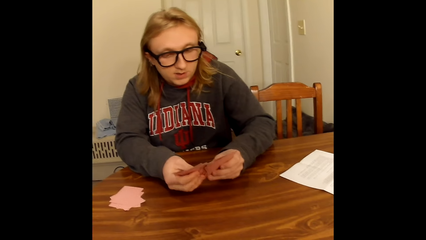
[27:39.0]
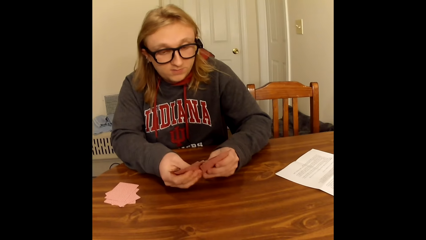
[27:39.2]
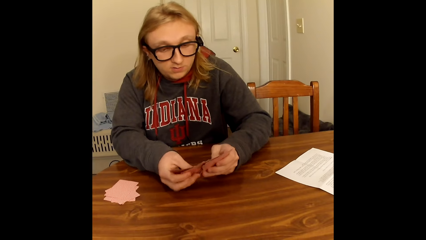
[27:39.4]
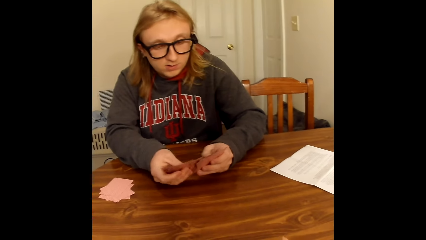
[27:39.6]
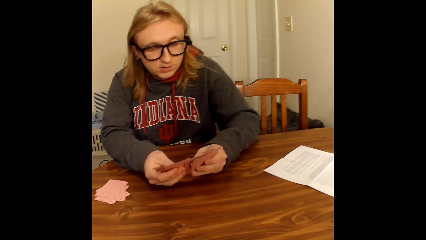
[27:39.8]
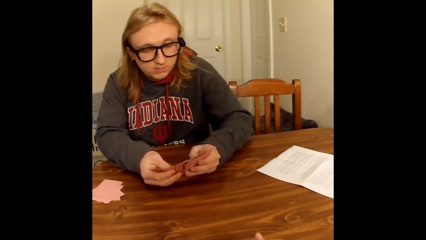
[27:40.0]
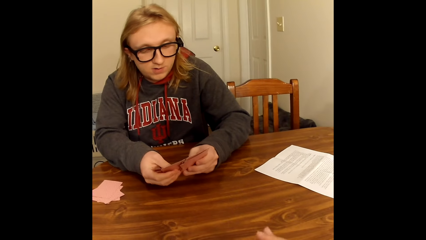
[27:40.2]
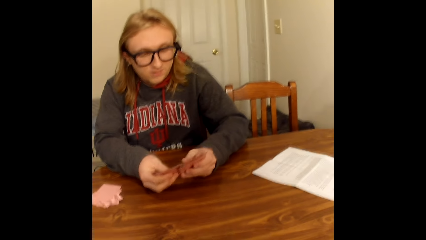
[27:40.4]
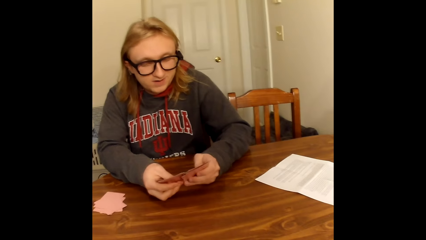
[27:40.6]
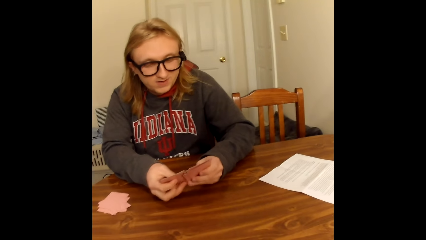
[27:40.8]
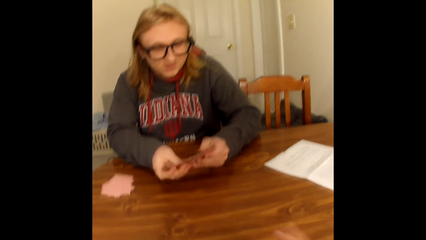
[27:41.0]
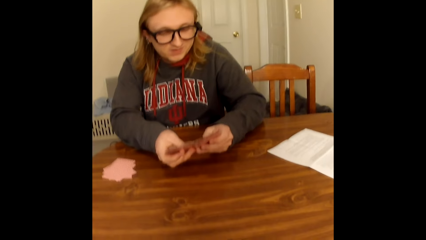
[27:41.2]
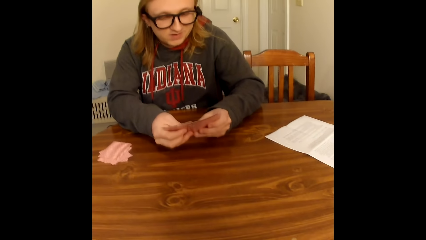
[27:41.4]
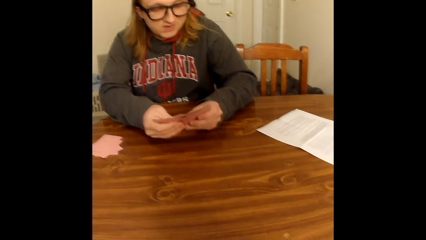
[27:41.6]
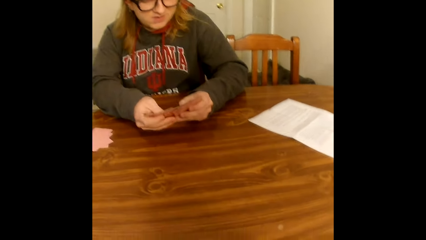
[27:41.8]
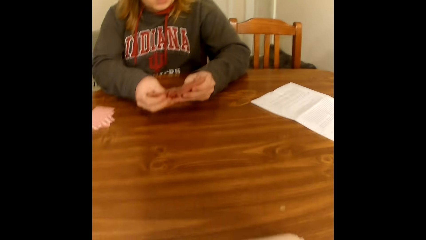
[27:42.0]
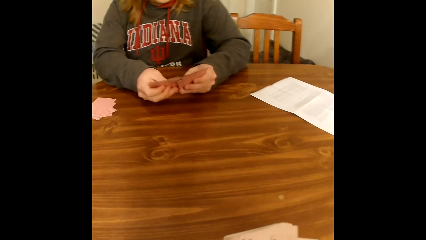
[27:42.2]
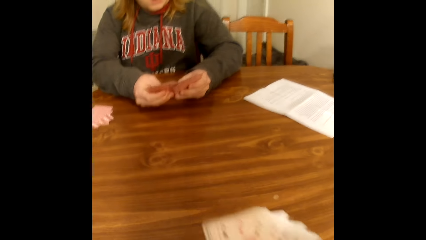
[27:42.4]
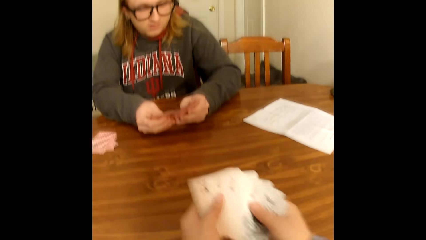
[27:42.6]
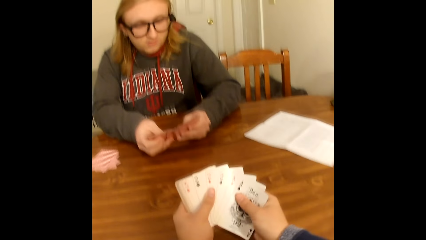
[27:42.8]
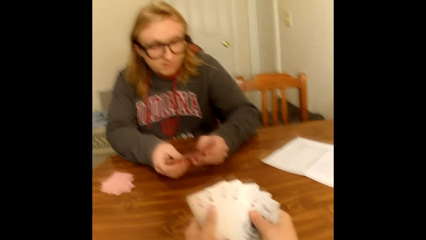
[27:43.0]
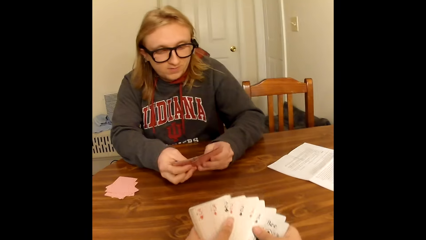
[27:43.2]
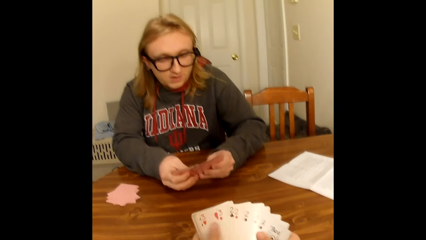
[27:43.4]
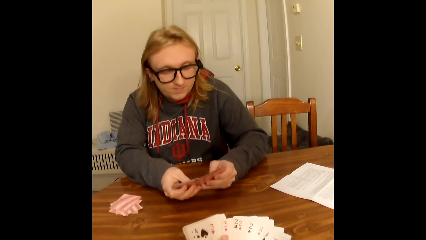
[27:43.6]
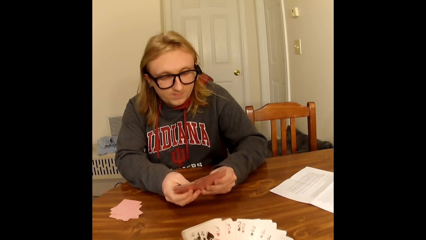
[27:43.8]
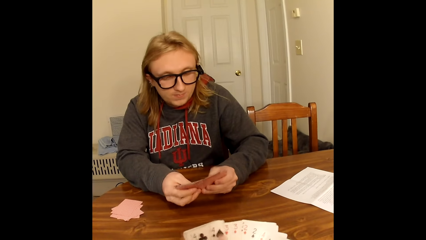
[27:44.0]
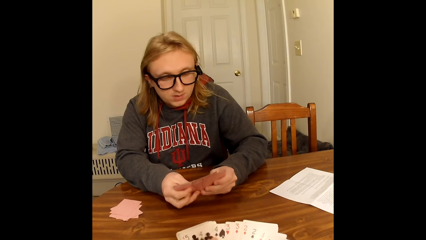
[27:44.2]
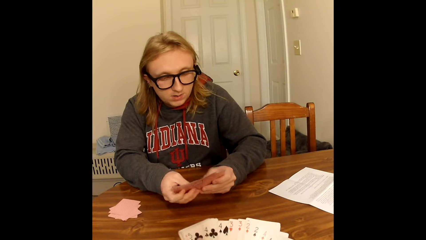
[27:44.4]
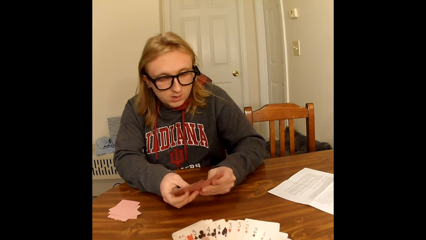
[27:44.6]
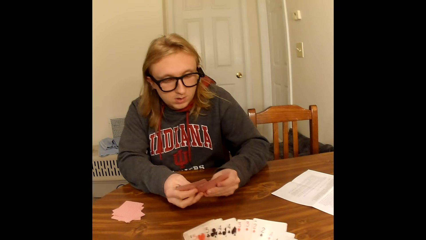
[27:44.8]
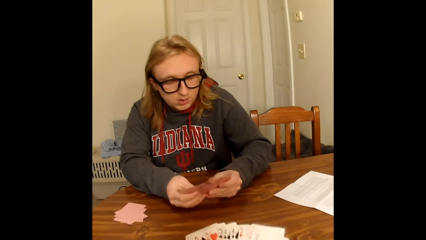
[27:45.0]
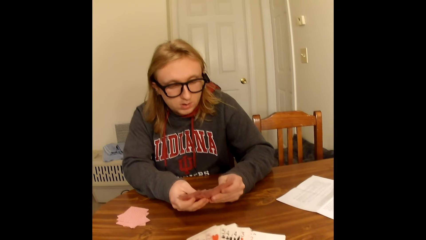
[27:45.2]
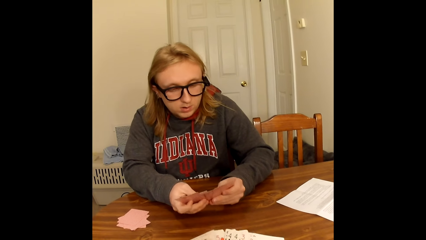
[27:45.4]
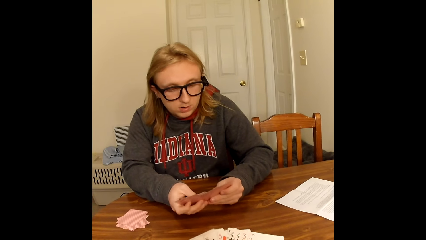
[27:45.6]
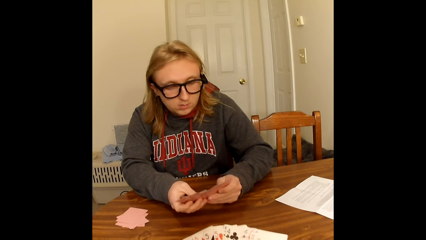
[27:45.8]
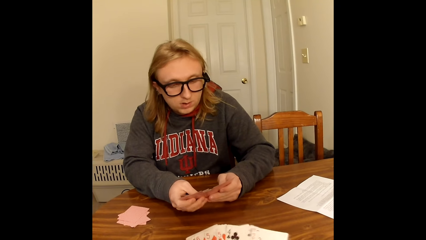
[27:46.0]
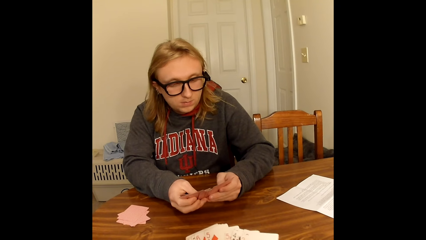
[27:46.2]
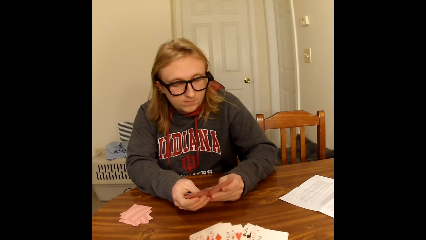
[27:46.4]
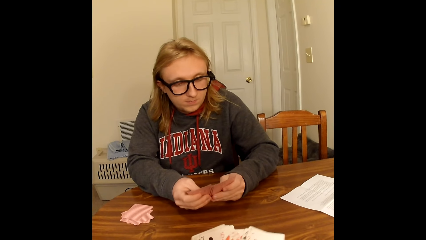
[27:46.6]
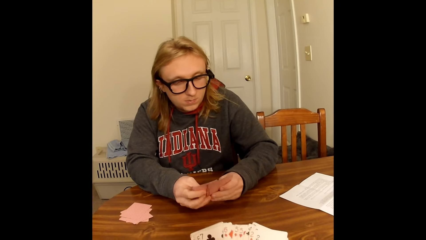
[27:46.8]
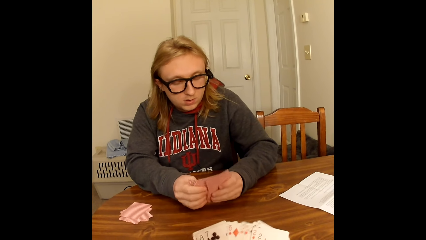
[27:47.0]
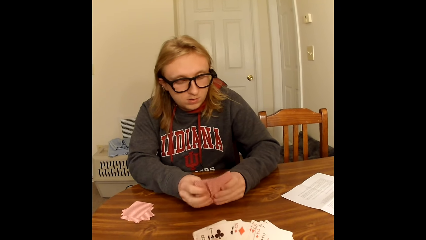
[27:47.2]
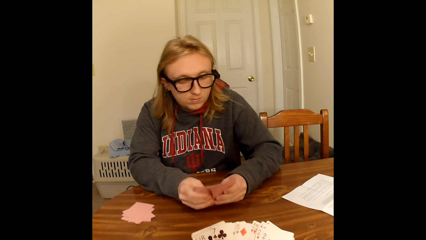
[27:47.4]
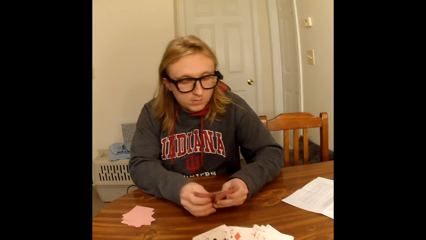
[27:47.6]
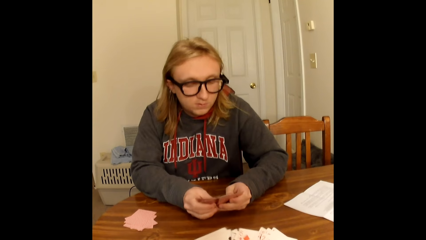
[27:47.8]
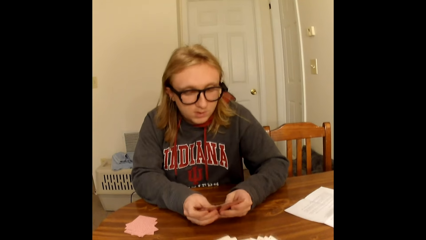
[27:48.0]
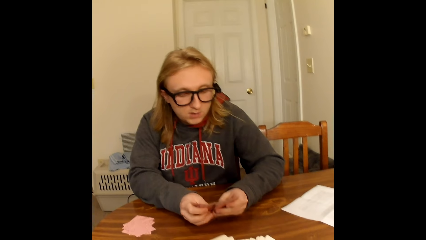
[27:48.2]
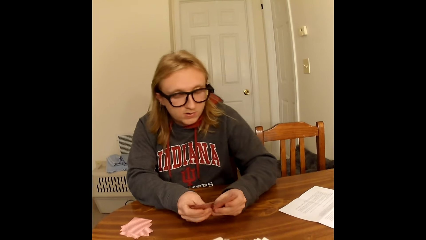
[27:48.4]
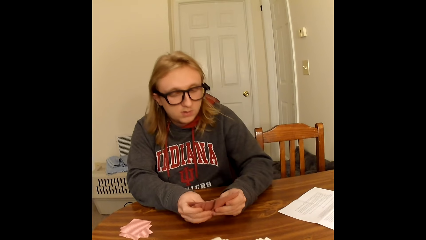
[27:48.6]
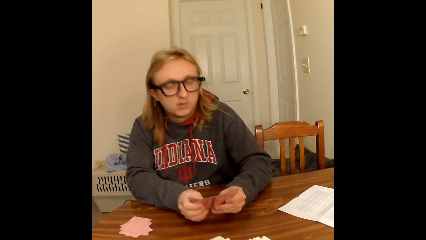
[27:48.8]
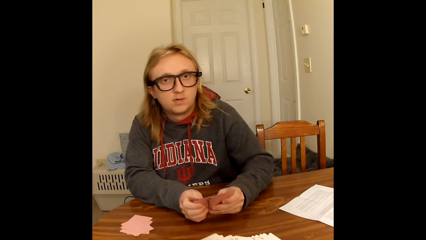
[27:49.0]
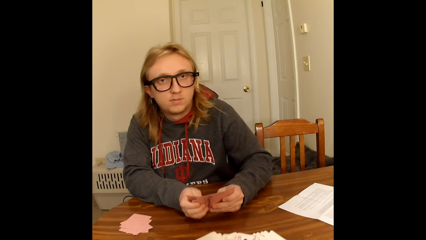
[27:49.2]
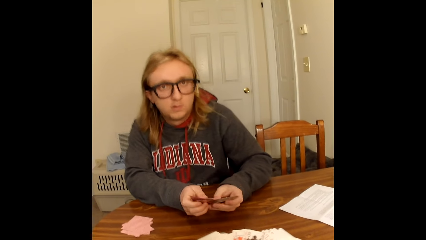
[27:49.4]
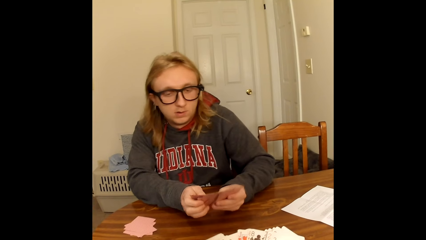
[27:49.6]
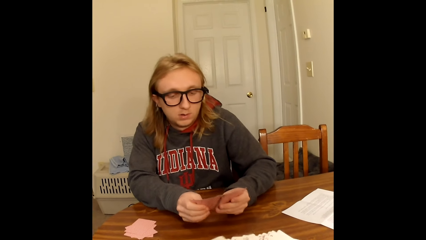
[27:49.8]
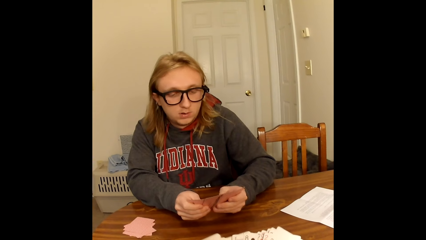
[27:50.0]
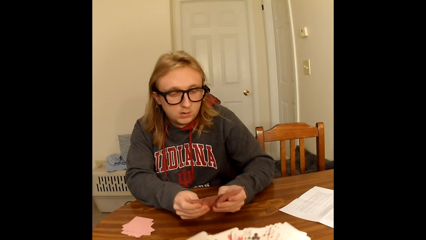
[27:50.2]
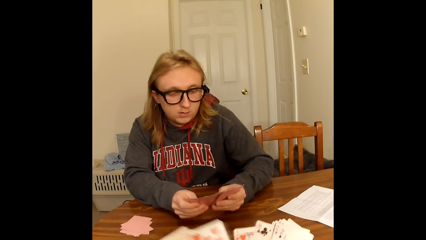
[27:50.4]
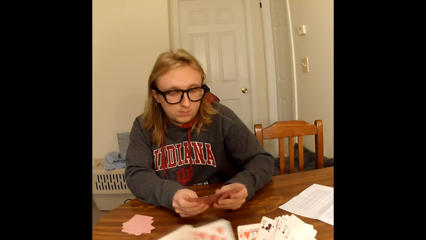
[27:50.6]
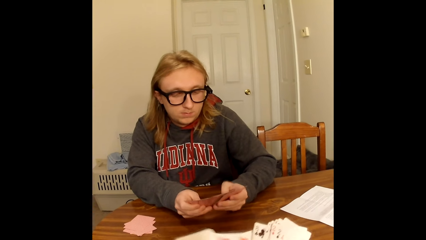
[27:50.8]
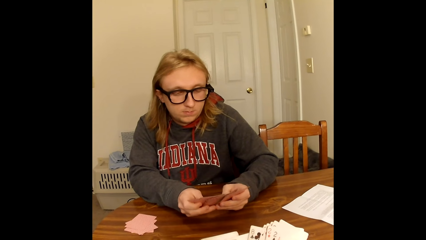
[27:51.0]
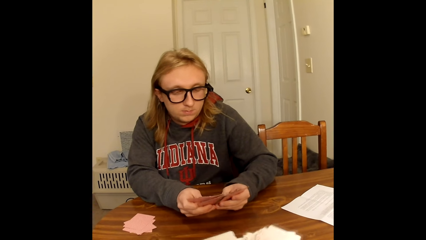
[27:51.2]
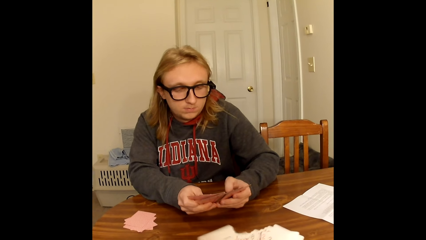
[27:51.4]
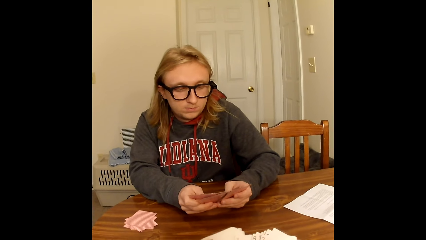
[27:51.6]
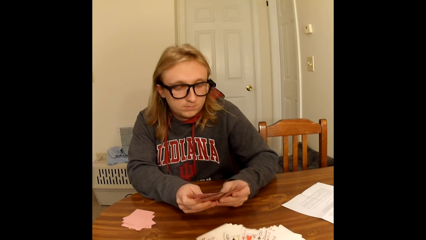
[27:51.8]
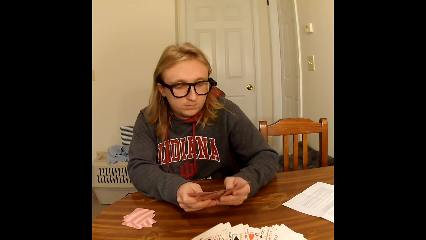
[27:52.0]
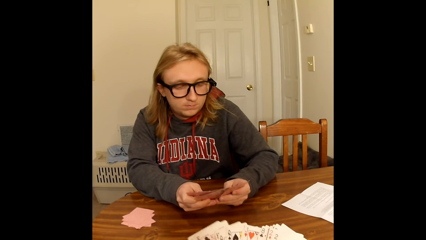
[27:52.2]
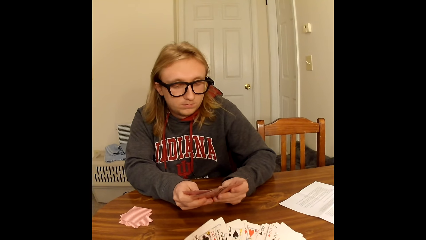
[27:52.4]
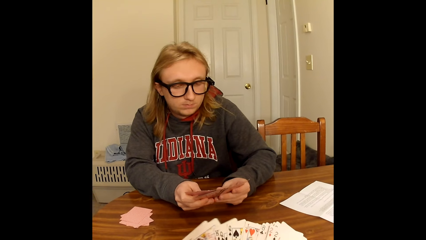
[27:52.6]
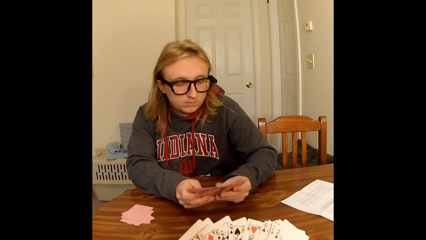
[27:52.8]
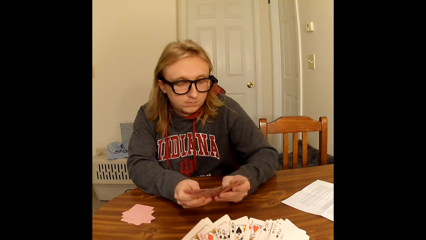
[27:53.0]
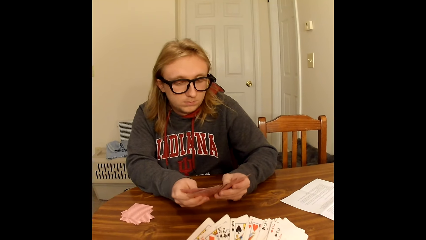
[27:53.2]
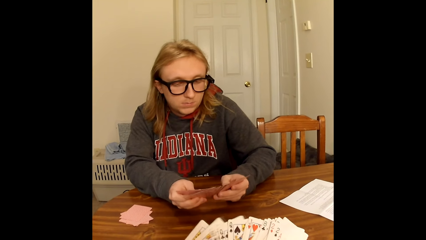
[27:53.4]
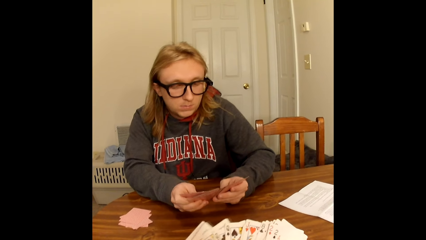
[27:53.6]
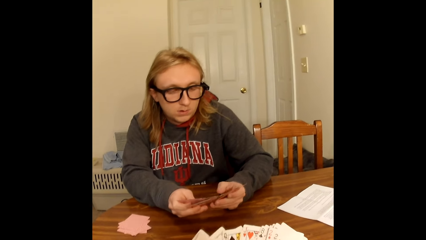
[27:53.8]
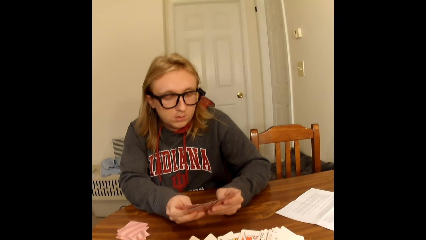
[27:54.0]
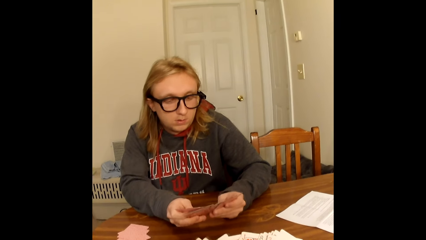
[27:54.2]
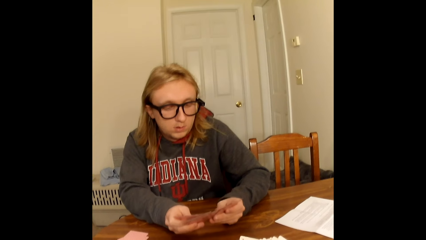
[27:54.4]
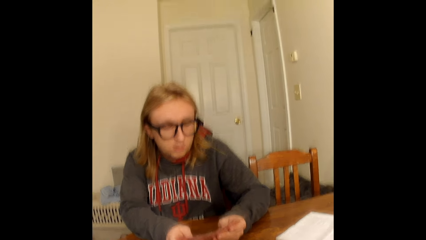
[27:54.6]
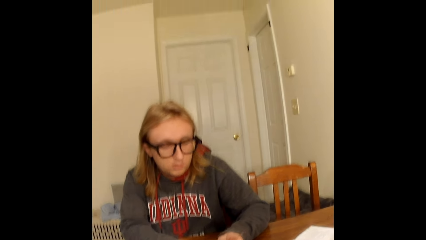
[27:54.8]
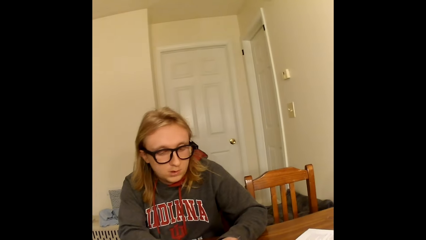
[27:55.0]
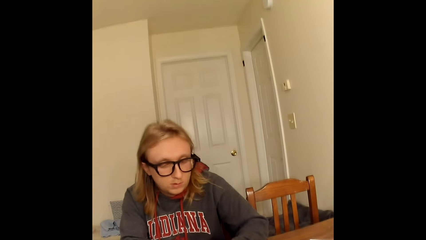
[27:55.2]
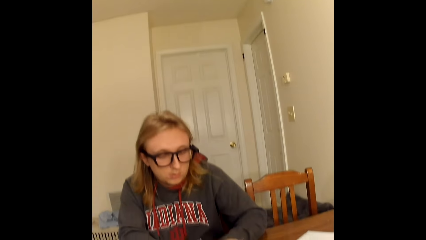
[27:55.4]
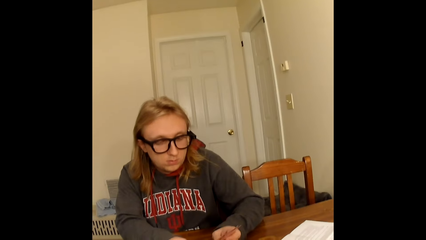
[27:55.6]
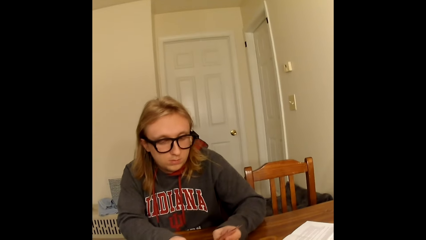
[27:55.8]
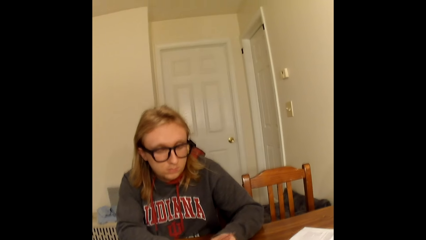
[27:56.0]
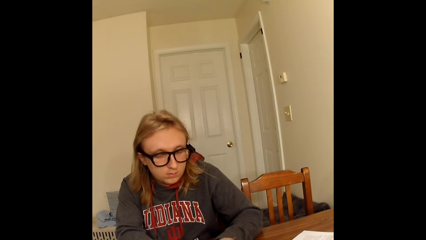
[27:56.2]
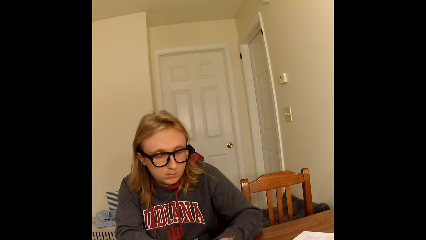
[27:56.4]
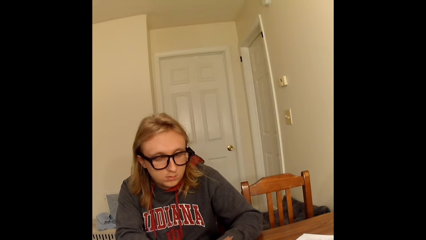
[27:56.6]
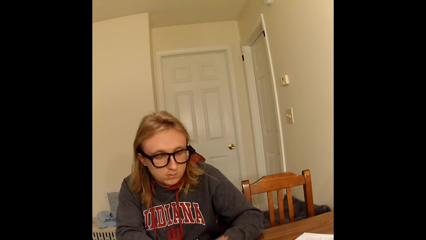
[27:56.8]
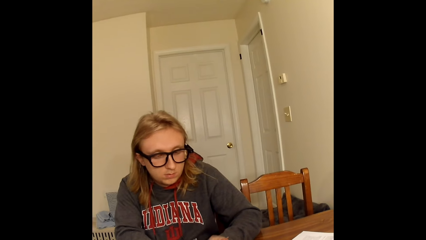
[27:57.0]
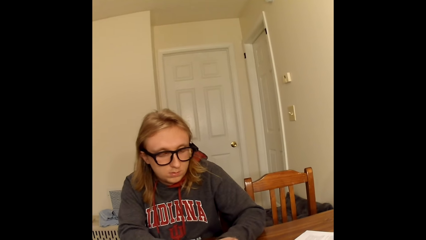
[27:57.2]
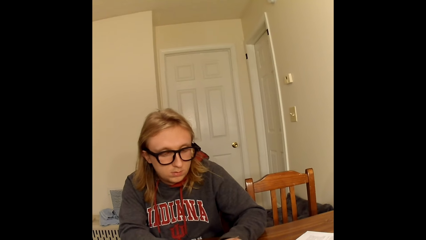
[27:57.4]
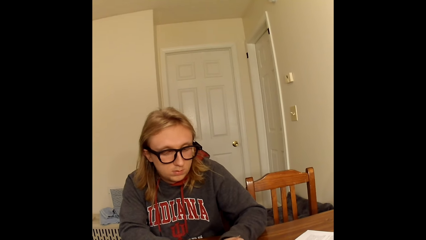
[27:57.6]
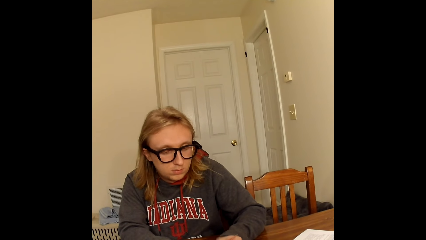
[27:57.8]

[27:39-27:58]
The camera wearer moves the hand on the table. They arrange the cards.
